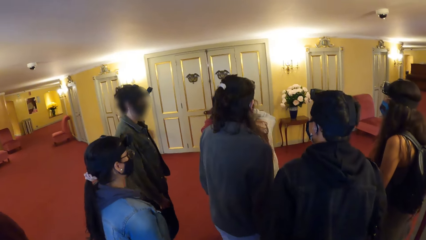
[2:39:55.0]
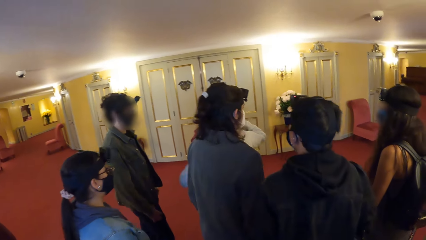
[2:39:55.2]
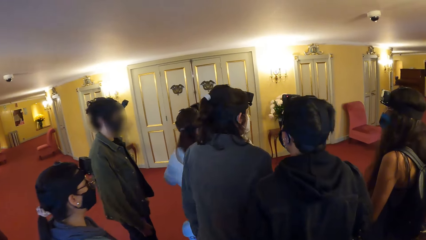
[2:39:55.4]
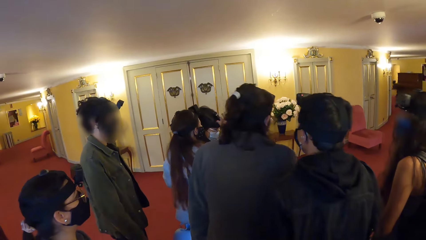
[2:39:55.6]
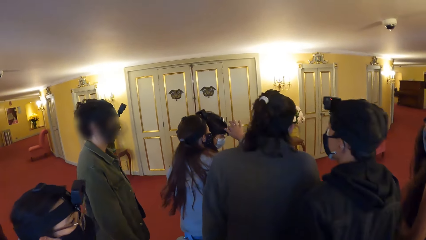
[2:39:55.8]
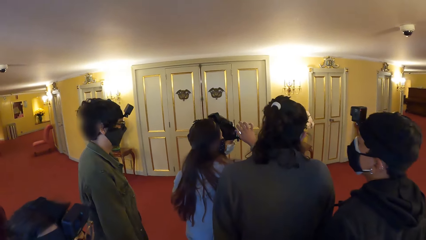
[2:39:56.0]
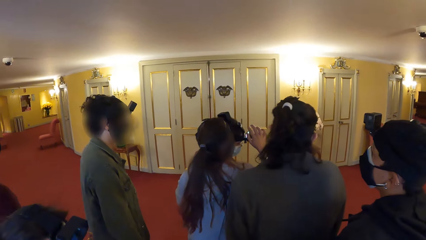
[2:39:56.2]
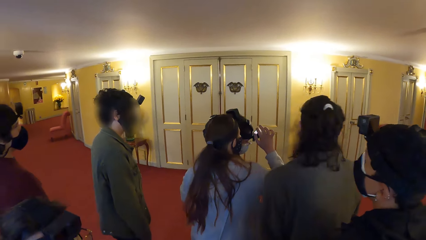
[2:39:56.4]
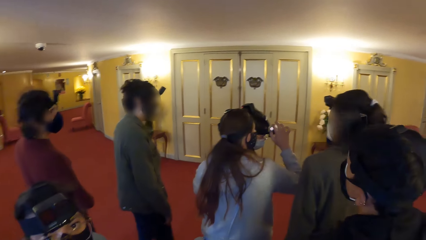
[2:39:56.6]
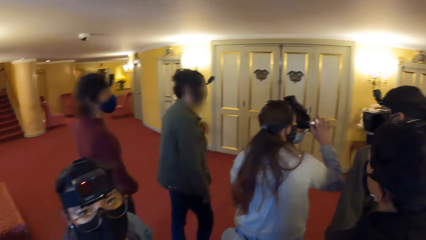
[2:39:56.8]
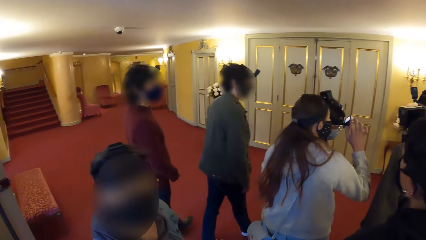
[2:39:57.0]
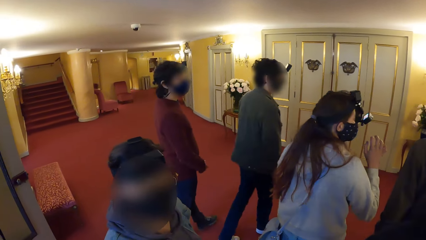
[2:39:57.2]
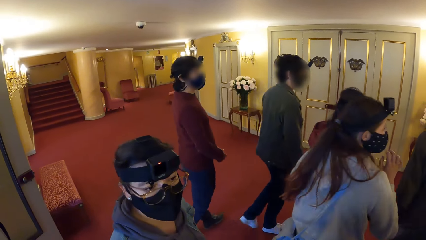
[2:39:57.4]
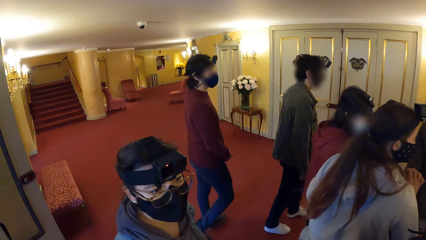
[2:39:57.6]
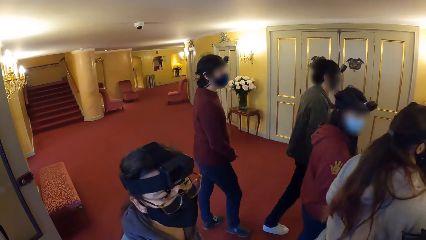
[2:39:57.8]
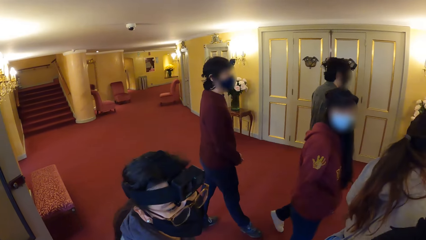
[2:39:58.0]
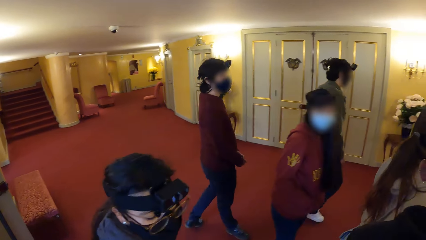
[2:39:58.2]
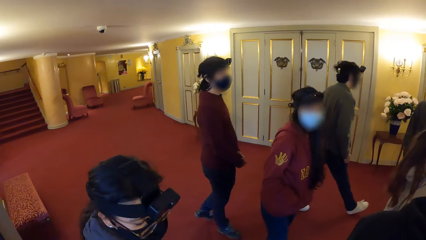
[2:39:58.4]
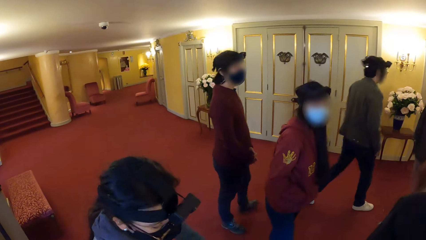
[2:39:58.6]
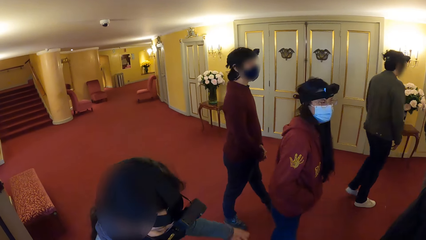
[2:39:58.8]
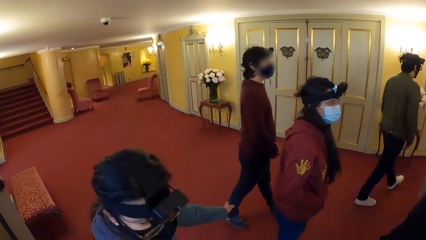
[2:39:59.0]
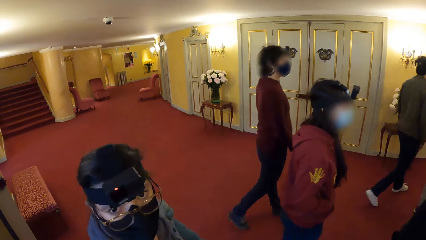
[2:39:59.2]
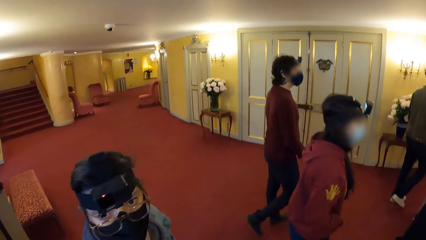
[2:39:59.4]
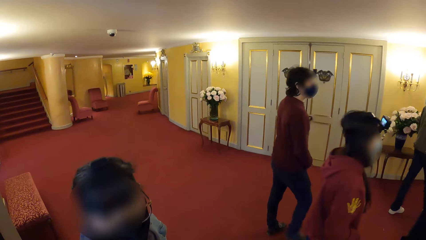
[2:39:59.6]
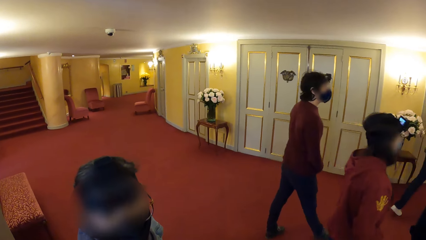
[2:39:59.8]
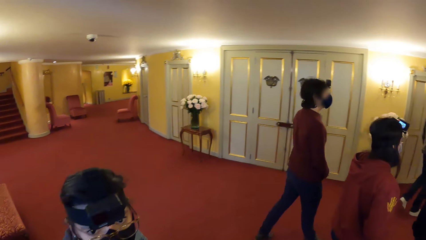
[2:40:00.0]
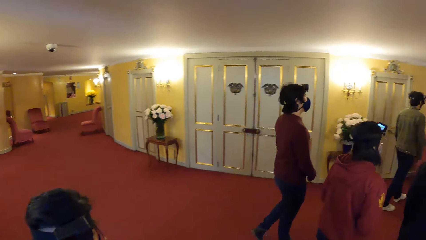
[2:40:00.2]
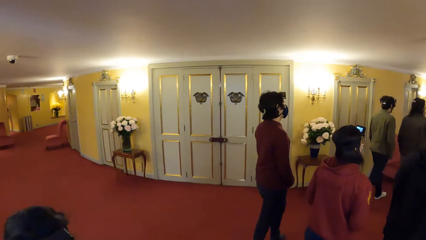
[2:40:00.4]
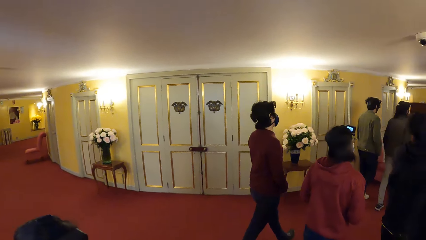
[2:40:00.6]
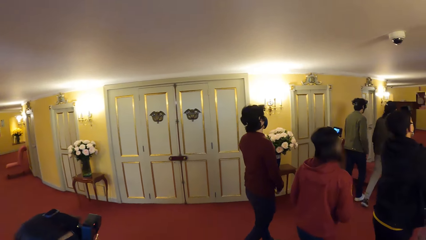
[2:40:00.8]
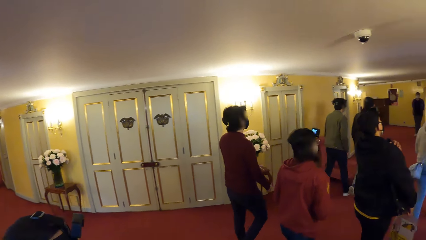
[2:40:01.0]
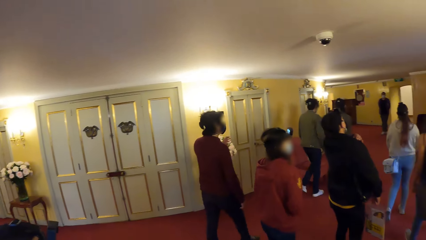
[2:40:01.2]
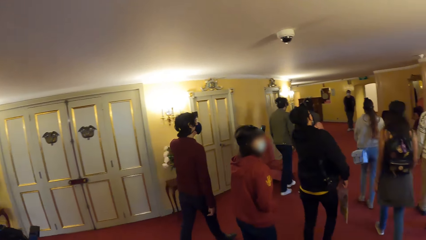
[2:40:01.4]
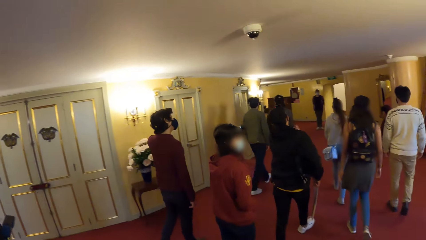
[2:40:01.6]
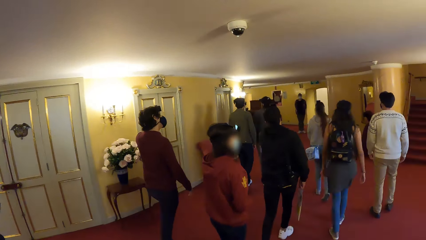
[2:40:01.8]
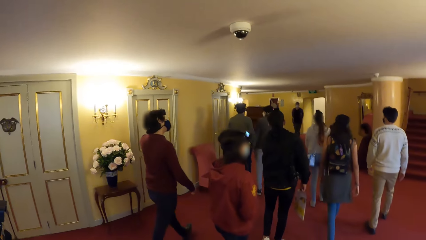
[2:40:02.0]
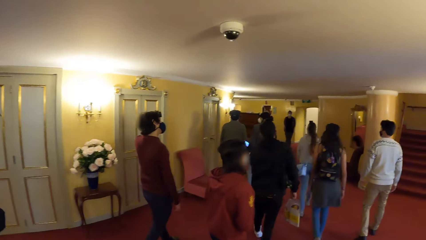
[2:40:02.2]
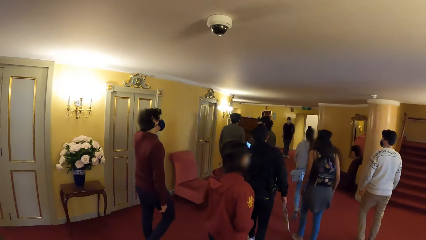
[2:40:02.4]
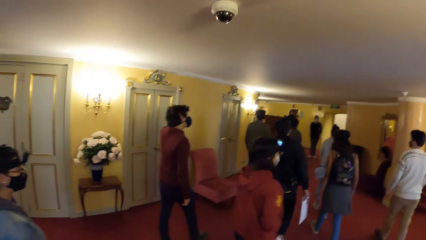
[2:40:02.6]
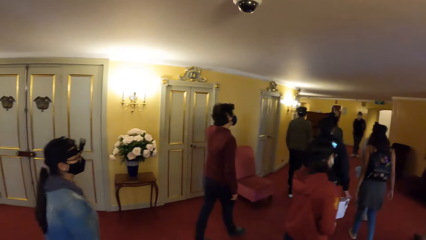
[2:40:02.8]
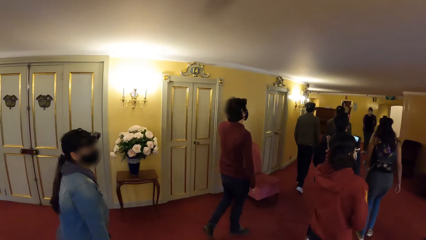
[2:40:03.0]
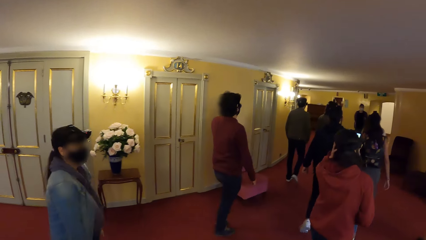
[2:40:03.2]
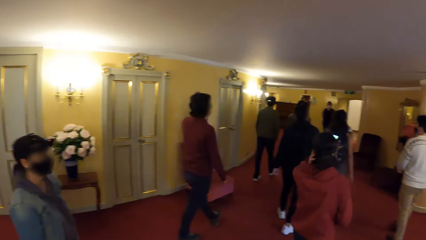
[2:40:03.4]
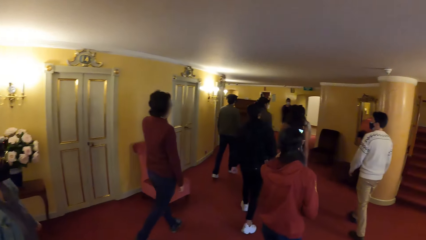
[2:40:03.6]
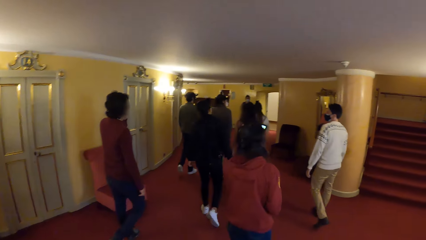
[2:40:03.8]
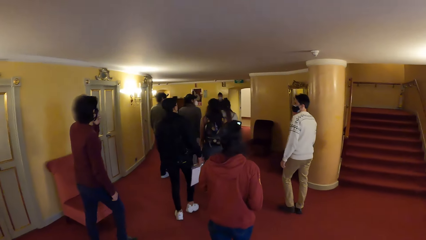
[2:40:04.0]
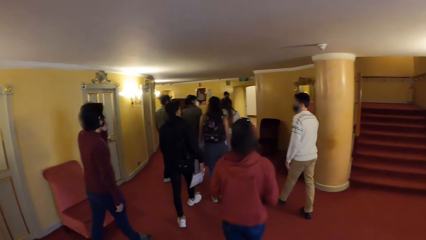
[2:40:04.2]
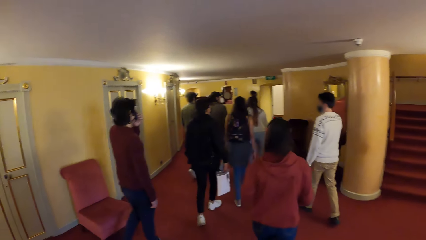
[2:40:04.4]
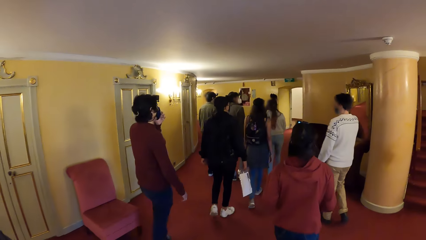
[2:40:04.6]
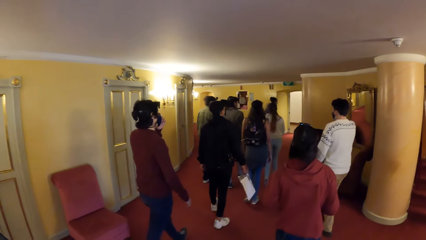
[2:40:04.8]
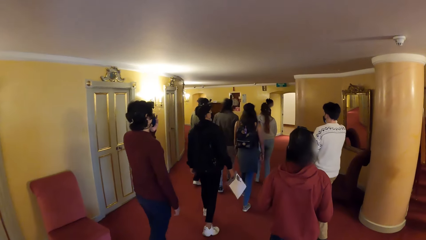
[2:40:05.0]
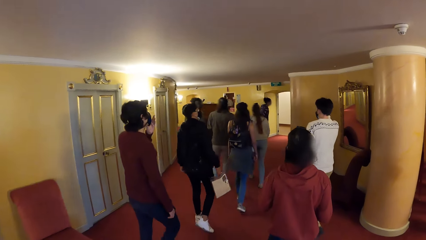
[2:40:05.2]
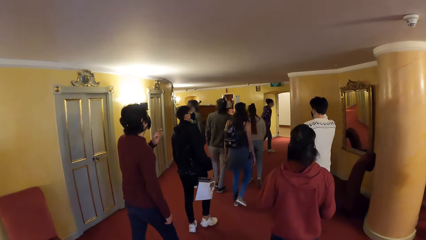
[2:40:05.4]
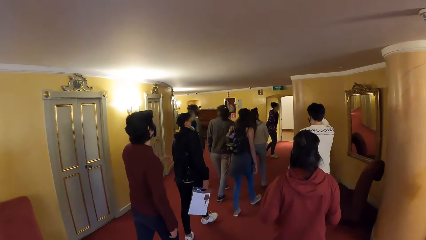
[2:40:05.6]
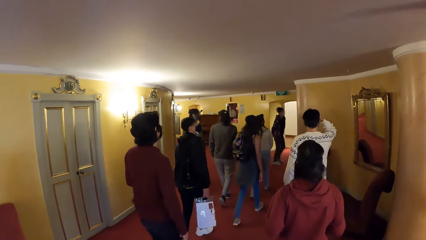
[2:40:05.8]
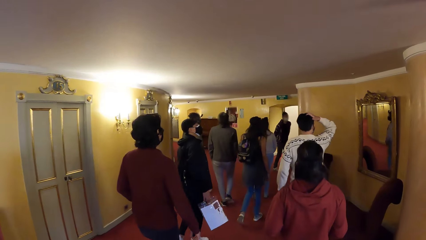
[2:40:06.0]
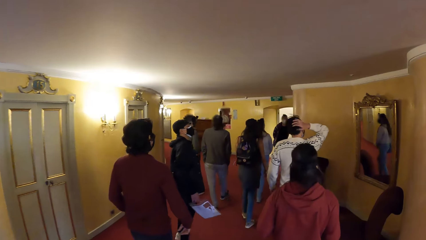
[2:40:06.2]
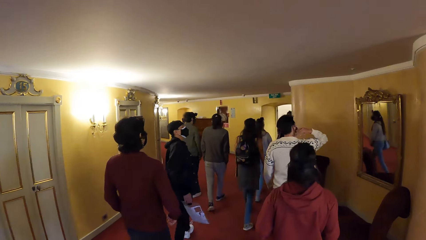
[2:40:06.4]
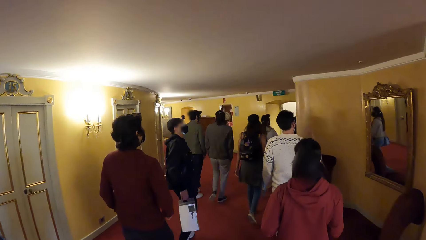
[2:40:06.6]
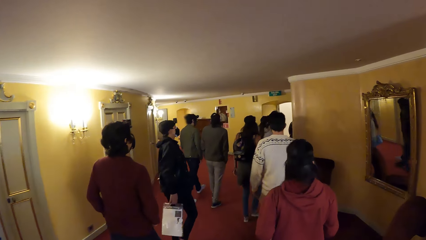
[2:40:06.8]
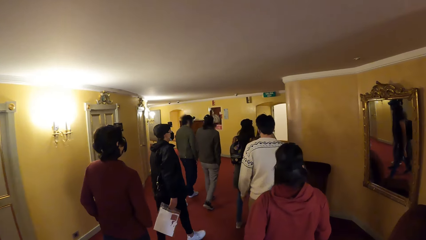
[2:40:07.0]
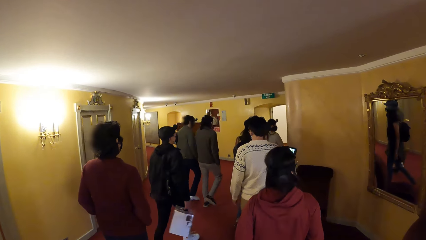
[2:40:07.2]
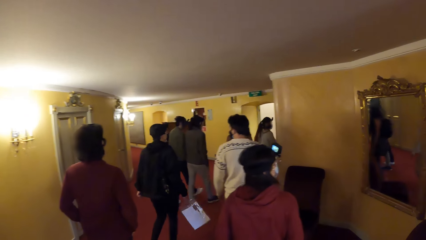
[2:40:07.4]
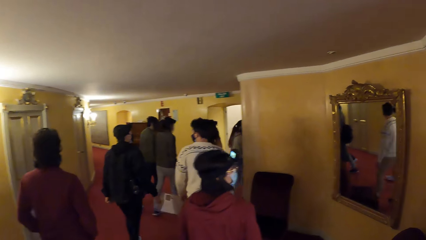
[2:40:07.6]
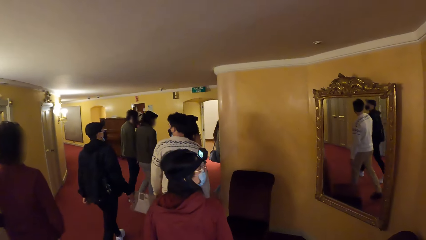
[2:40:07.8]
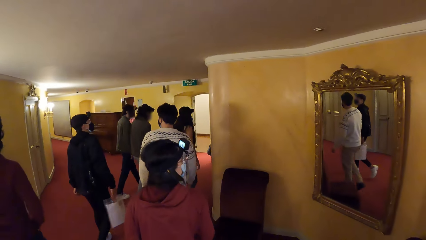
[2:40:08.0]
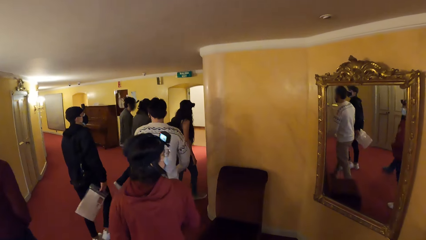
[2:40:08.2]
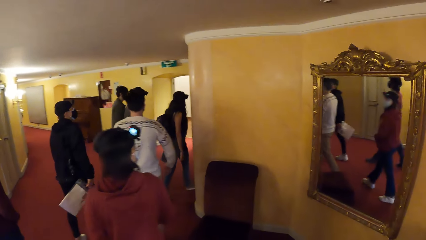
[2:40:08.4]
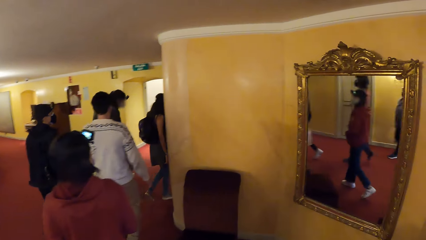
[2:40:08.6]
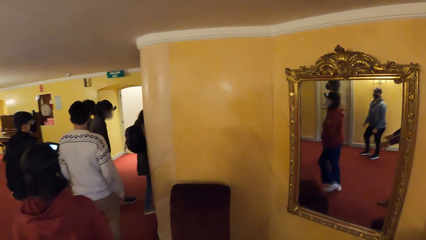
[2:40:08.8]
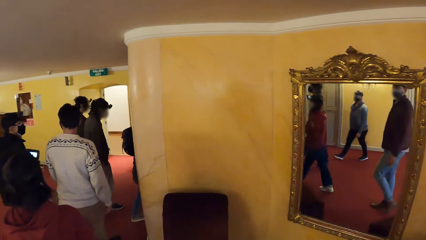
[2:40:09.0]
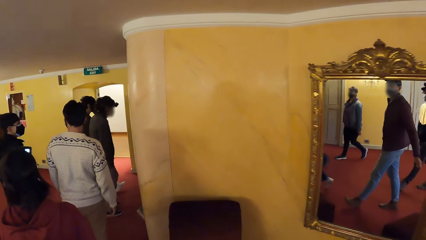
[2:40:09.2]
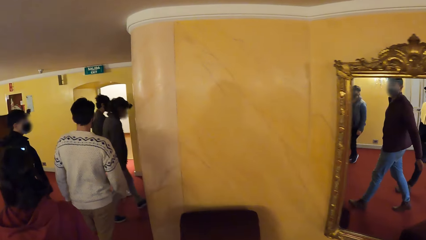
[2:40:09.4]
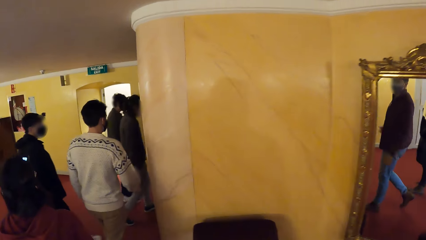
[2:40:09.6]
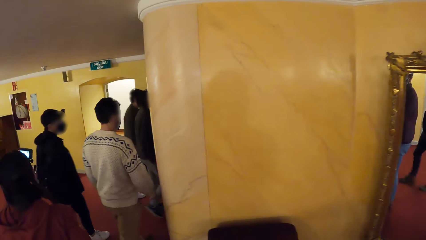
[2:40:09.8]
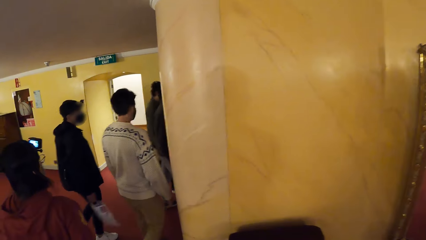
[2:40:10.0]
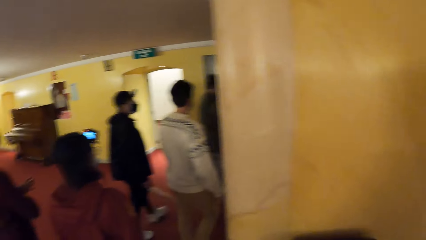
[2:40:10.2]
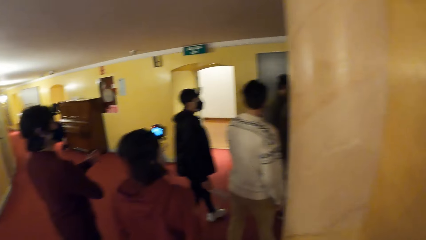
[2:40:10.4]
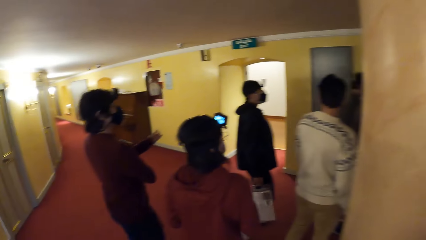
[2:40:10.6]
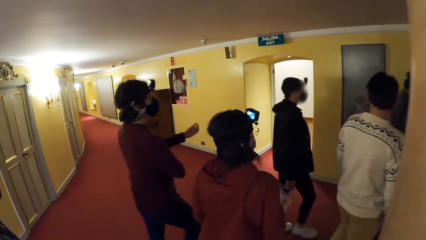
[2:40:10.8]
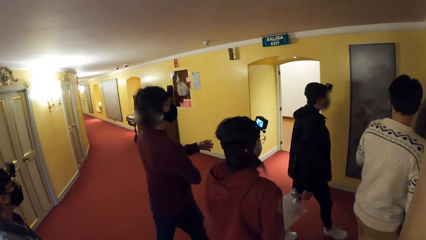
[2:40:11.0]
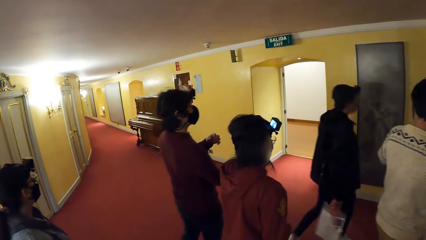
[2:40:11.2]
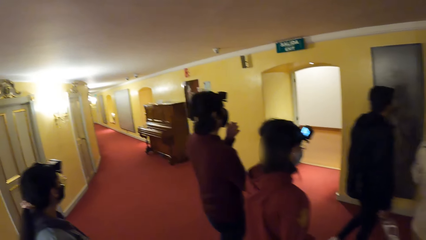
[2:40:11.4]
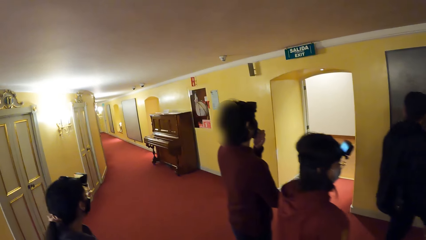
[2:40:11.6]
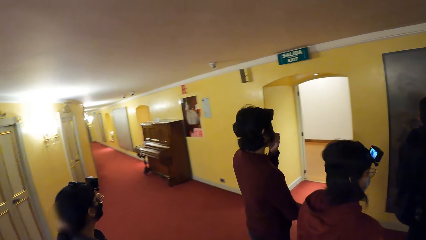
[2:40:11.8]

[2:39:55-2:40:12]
The camera wearer looks around. They walk around the building.
